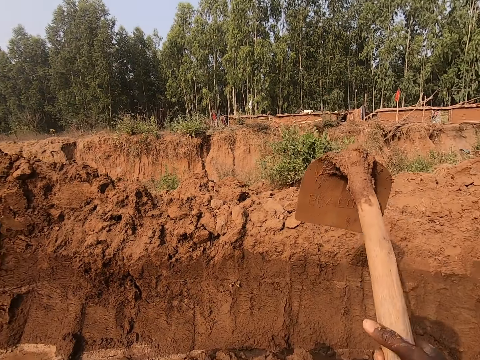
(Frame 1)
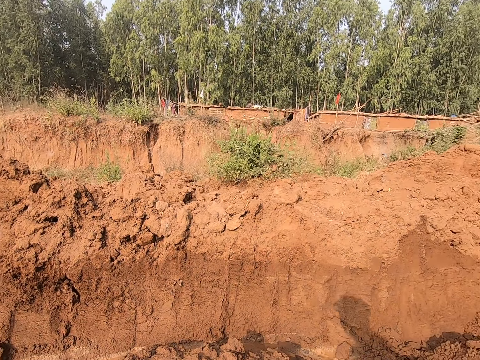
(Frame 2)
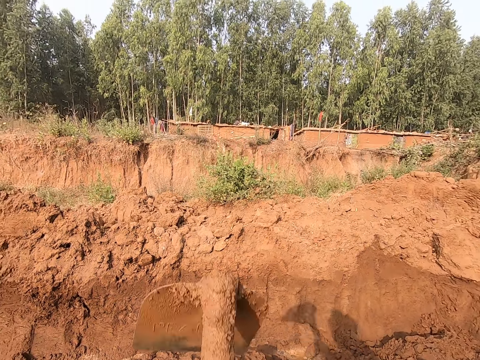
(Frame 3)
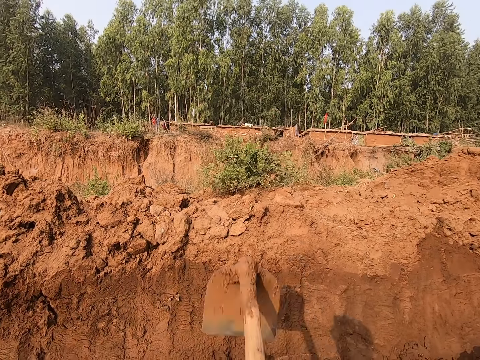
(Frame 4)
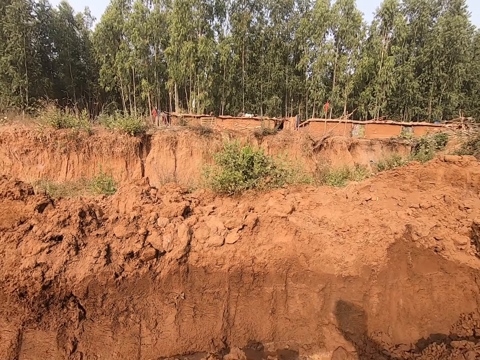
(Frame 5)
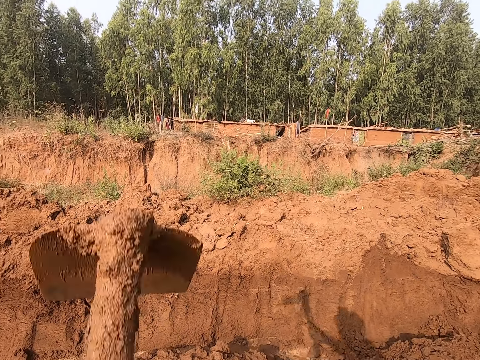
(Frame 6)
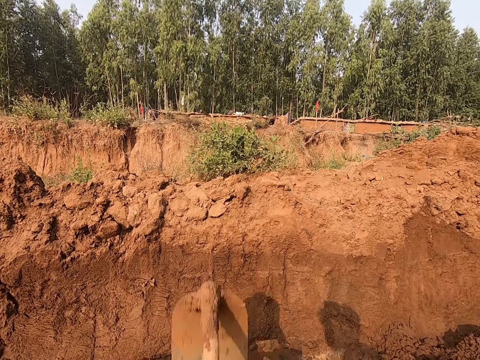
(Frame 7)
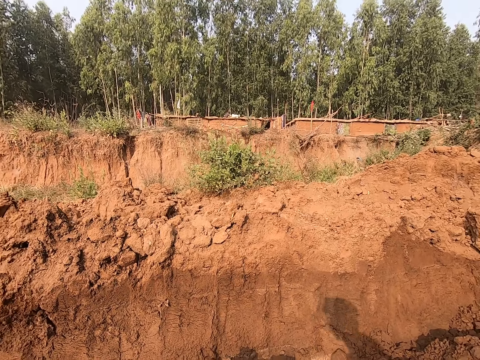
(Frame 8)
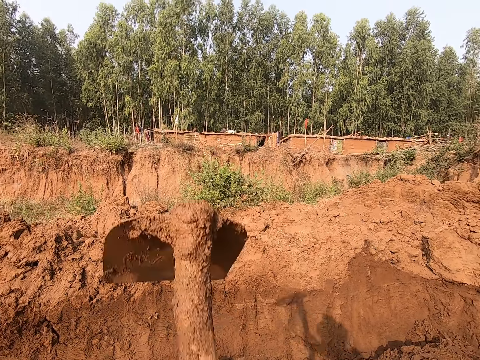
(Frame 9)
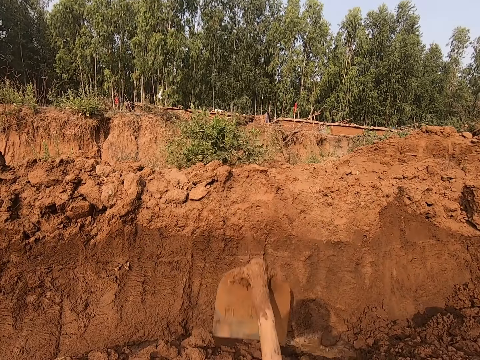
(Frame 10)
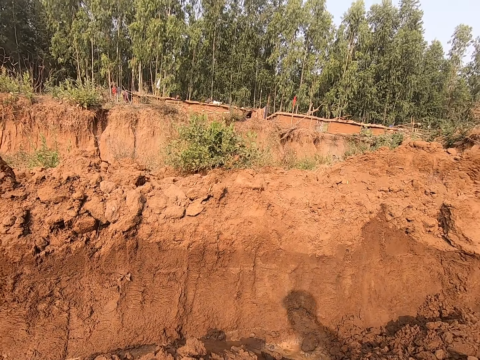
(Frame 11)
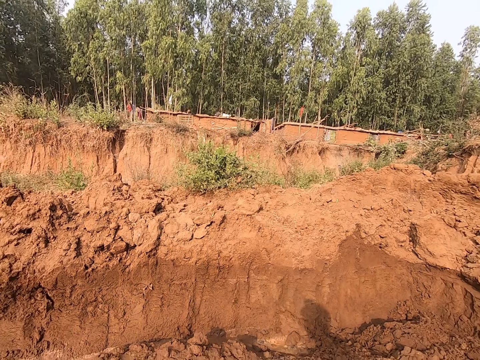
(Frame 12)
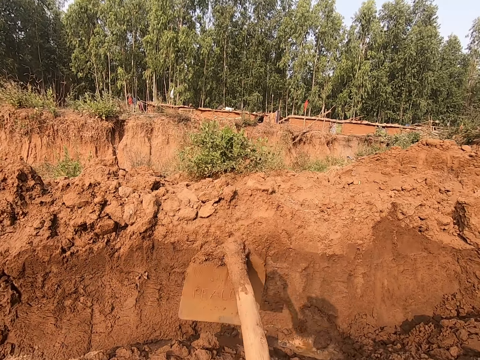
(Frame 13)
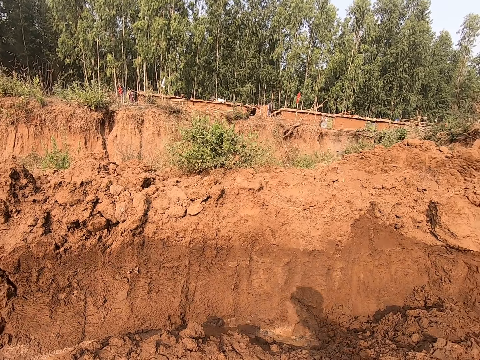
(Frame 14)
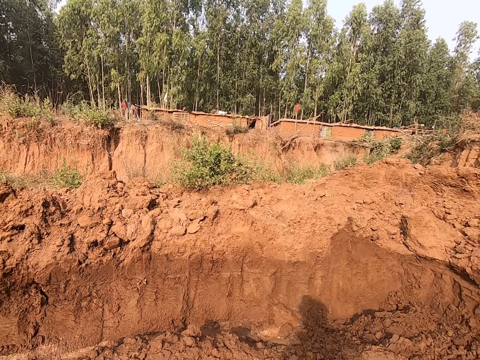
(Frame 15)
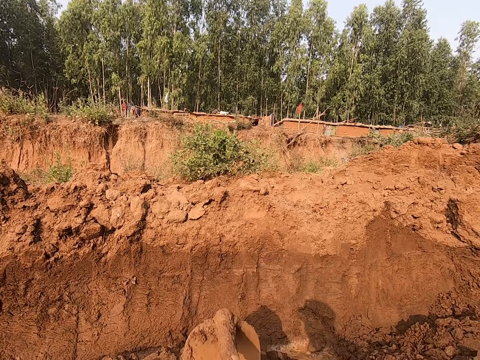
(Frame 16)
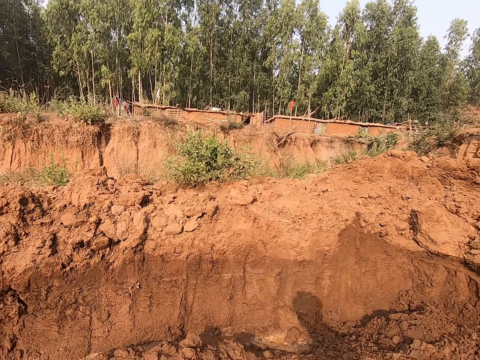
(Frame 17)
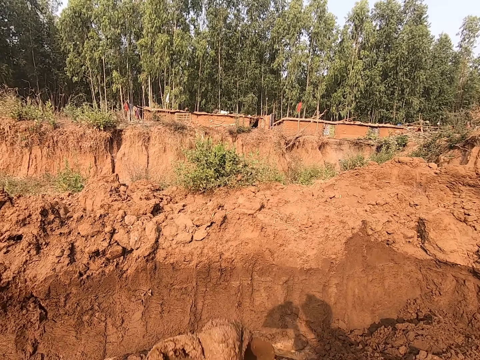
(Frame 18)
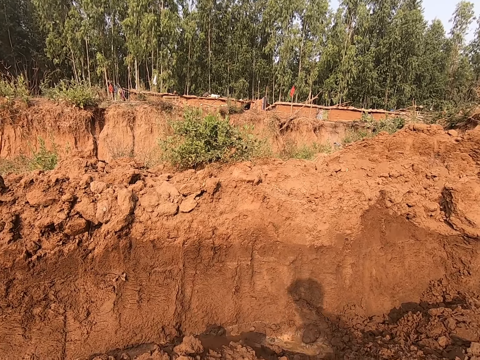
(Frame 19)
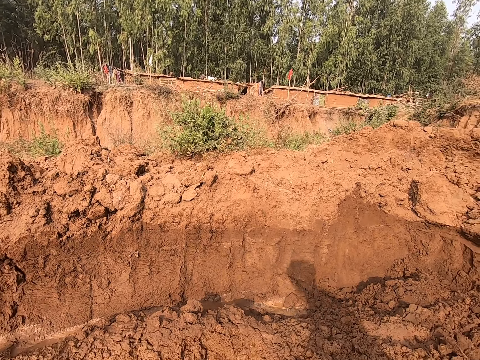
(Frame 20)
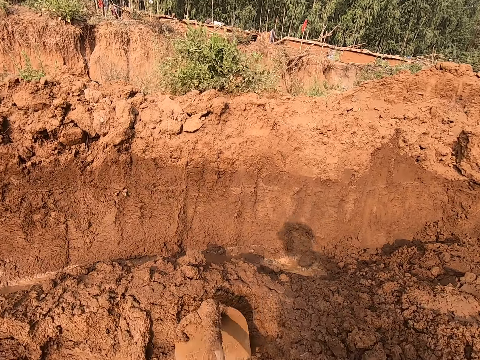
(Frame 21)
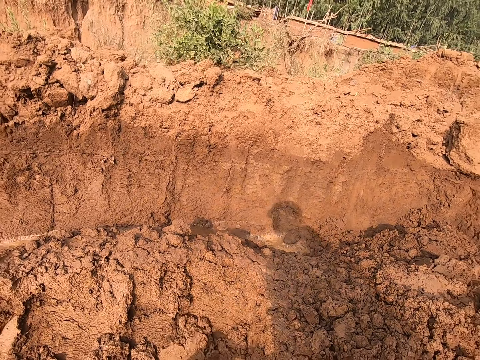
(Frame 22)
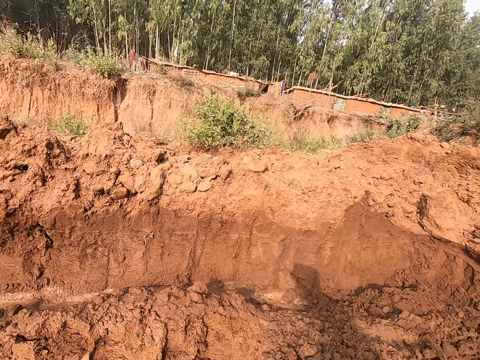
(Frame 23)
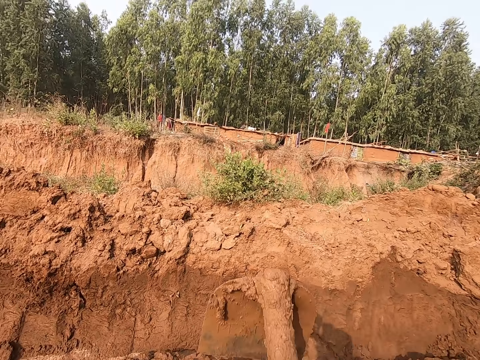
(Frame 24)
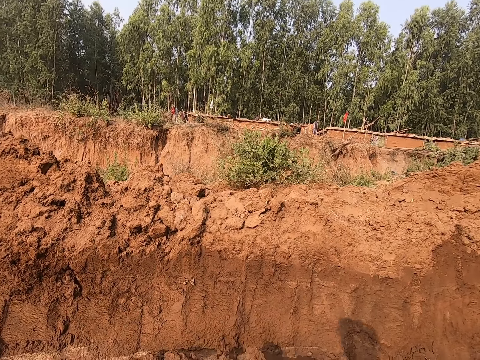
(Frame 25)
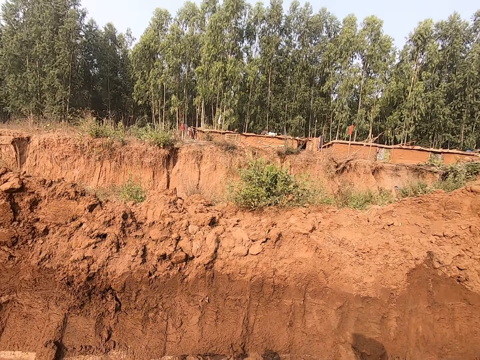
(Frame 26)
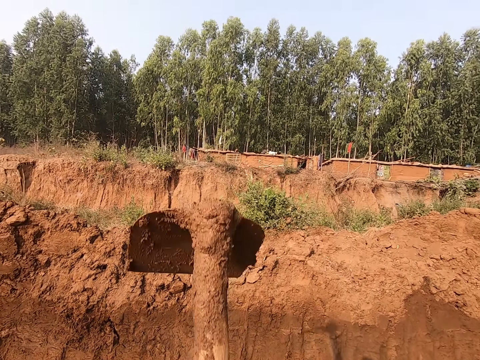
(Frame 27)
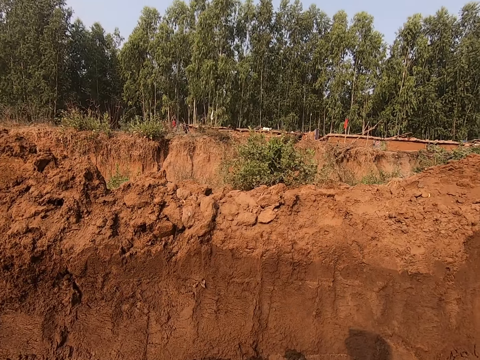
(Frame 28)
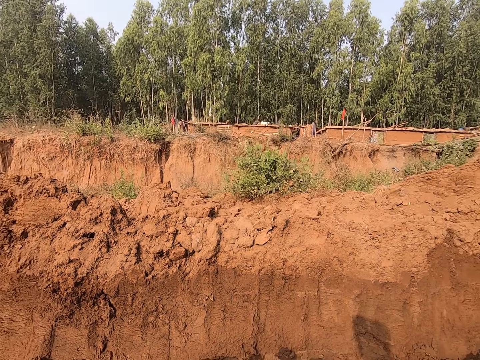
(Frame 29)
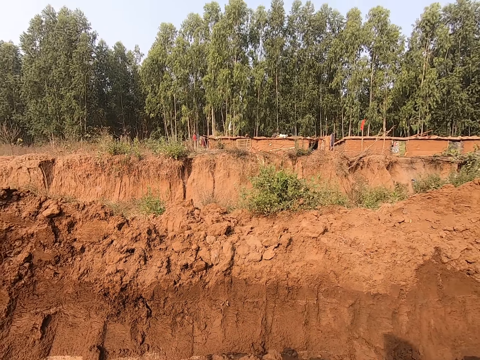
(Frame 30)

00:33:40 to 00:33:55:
The camera wearer collects soil. They dig.

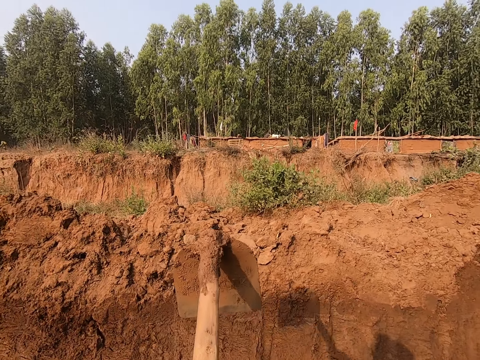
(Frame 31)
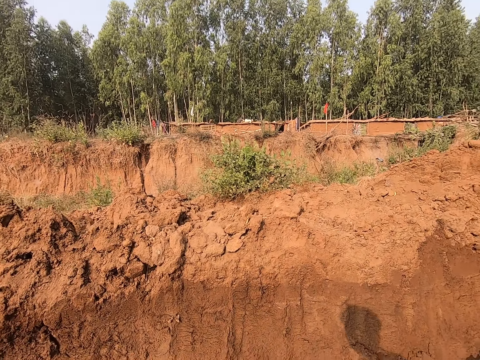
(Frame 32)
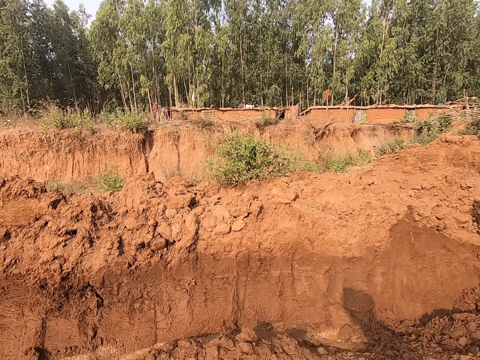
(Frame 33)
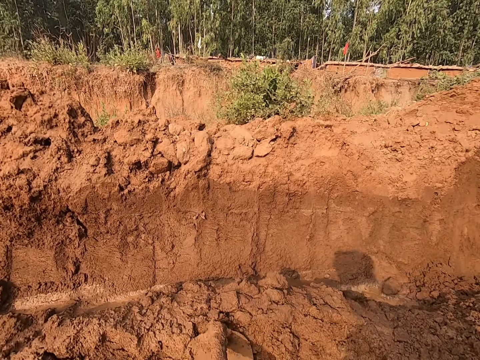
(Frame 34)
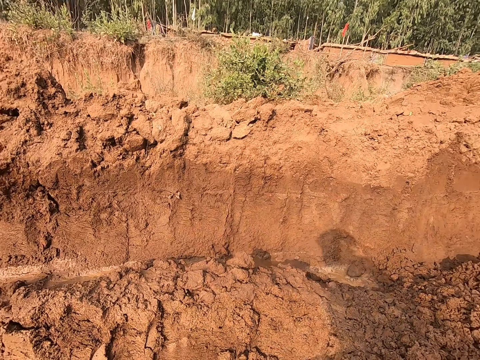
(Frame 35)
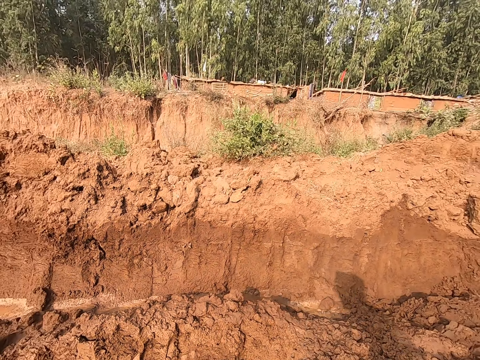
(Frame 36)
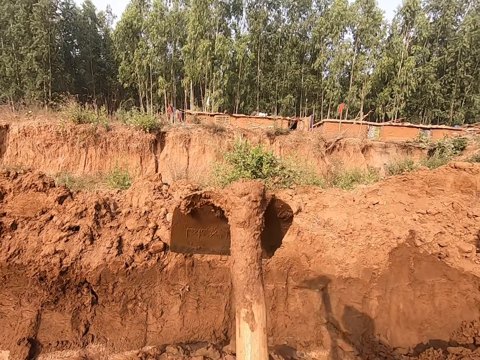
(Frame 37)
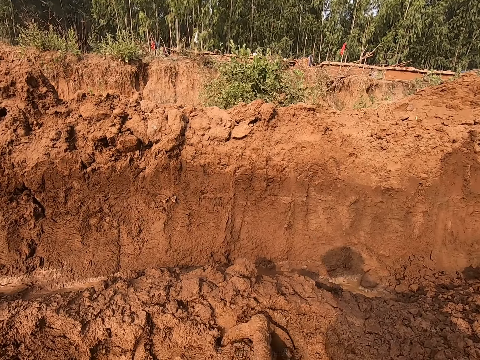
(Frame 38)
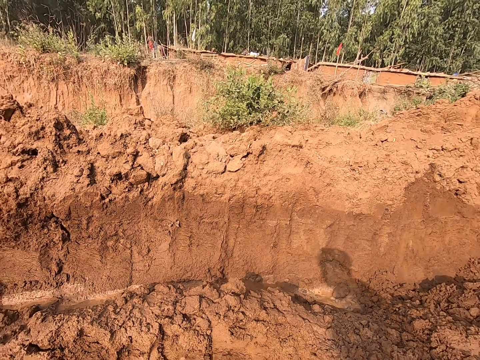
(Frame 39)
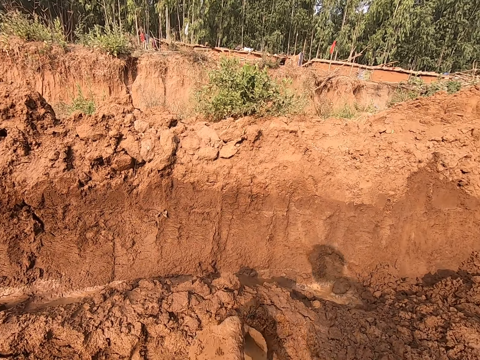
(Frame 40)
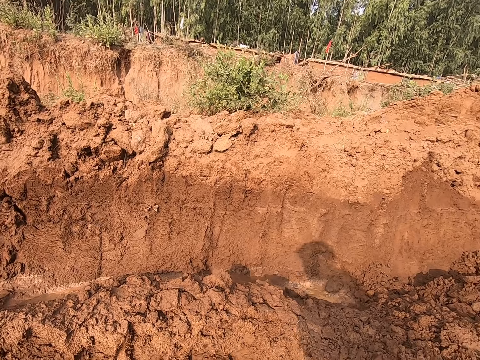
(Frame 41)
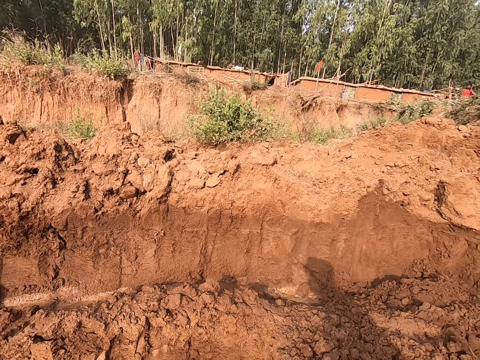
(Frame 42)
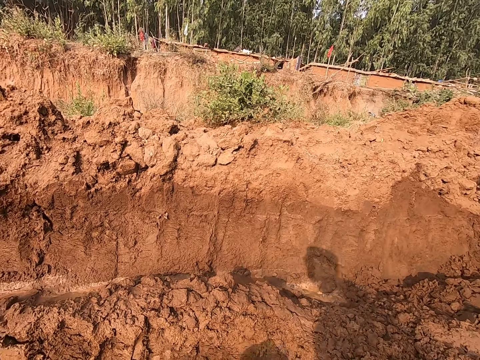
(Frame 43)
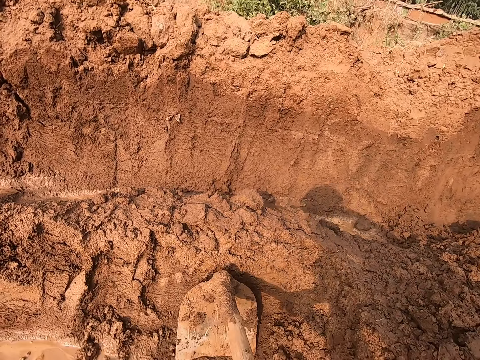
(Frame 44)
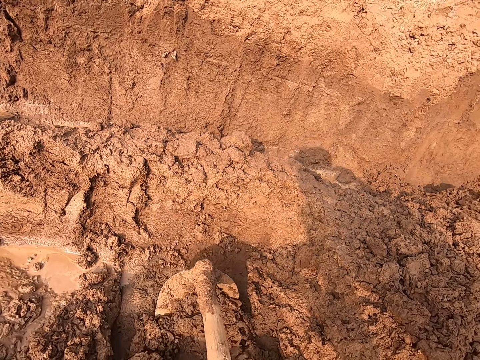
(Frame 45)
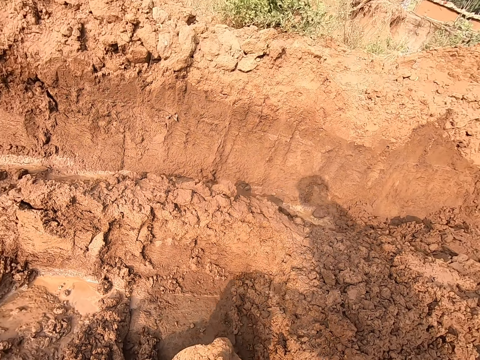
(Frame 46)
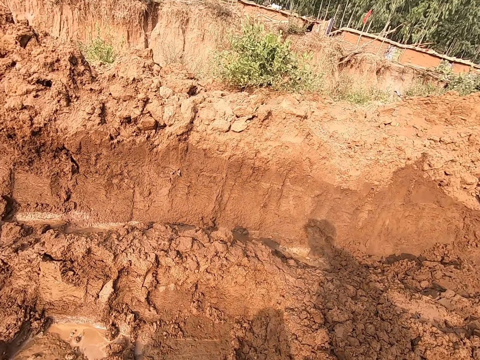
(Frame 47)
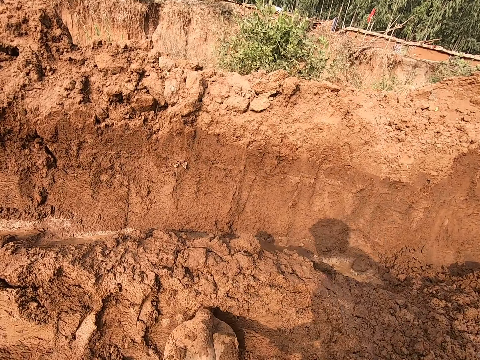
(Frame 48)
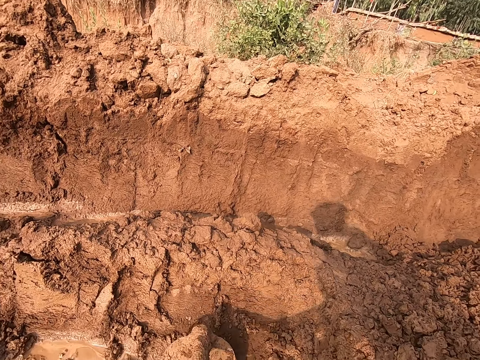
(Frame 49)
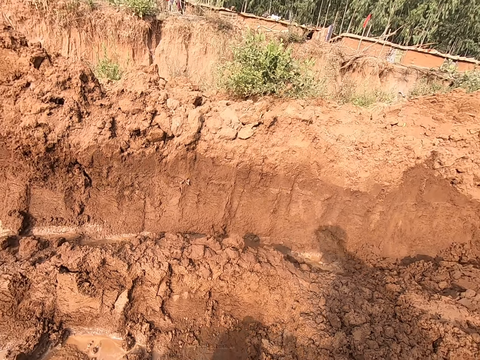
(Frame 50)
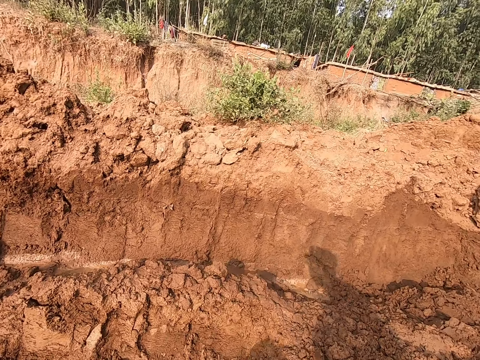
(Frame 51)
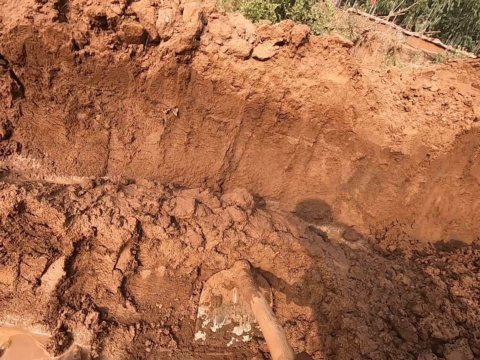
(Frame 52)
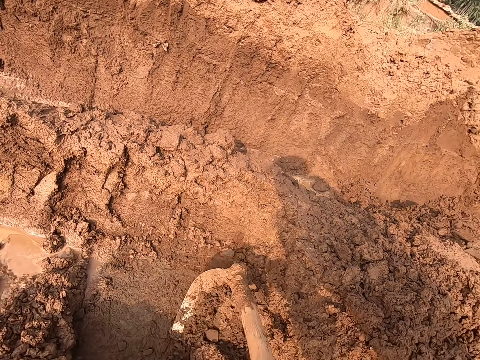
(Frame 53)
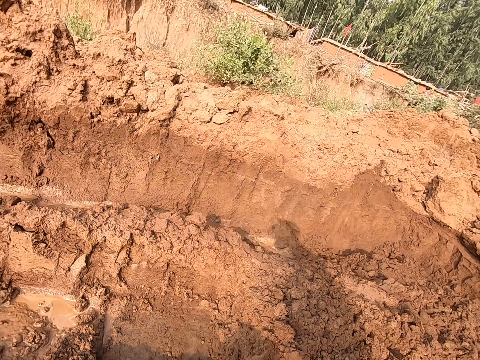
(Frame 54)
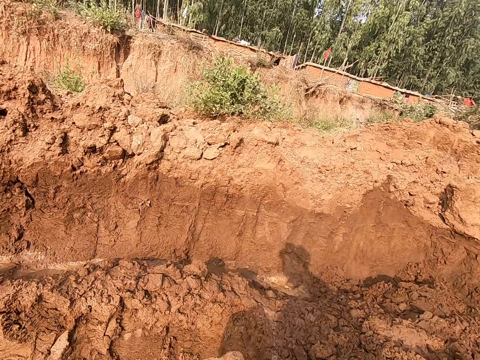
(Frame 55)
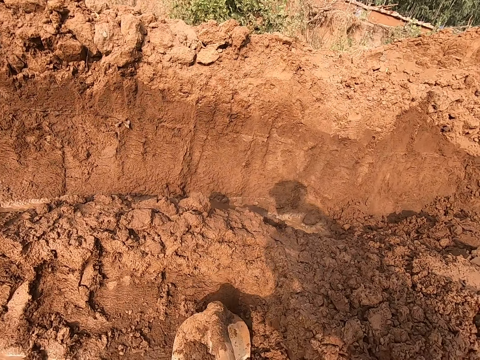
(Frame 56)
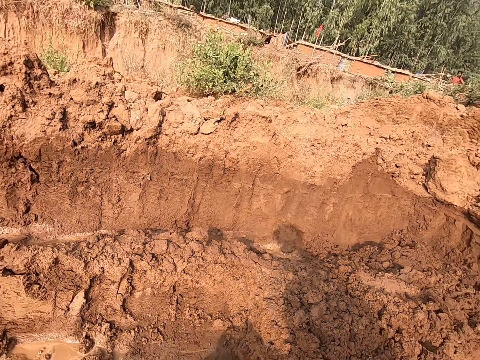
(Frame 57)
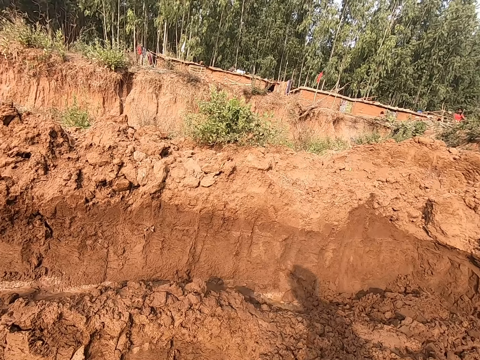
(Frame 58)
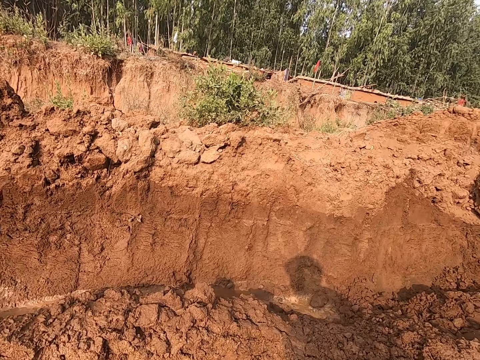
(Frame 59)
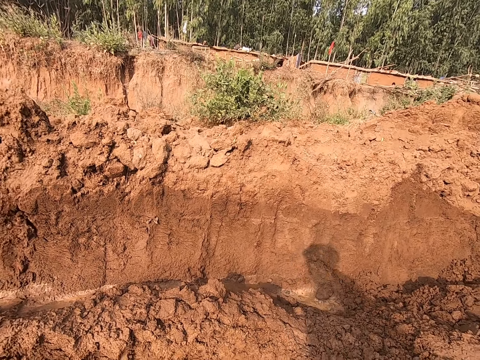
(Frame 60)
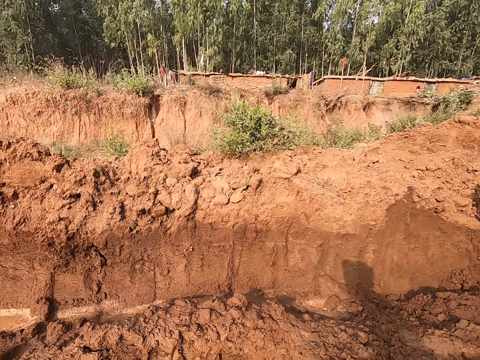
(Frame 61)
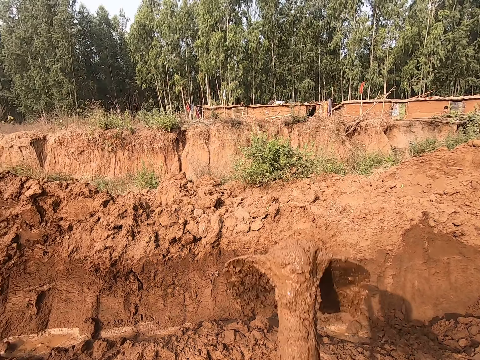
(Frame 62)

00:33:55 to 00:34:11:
The camera wearer collects soil. They dig. They collect soil.
